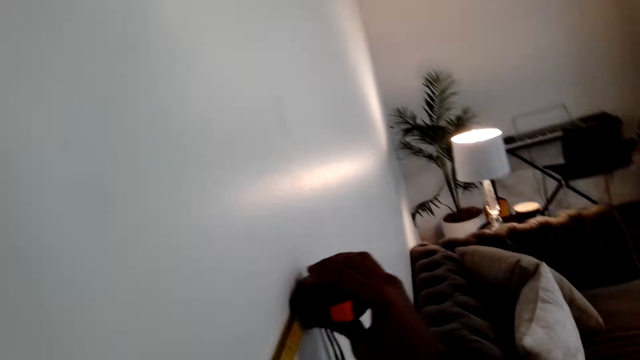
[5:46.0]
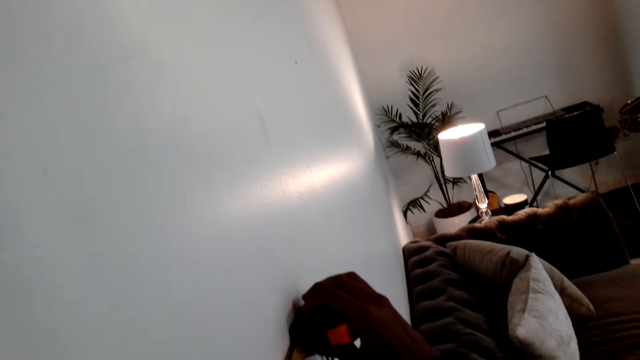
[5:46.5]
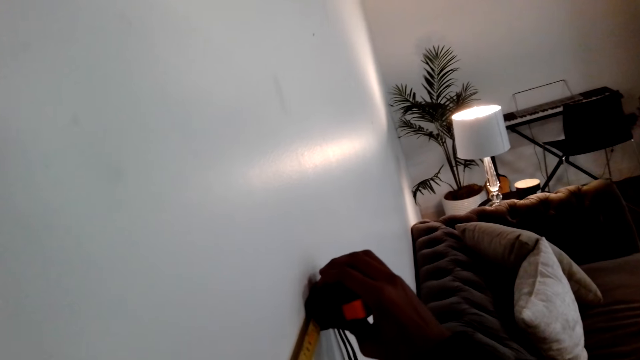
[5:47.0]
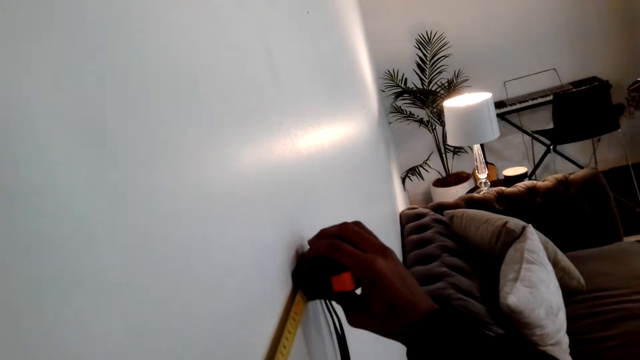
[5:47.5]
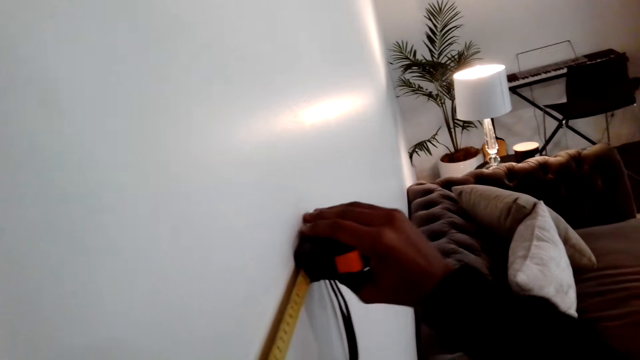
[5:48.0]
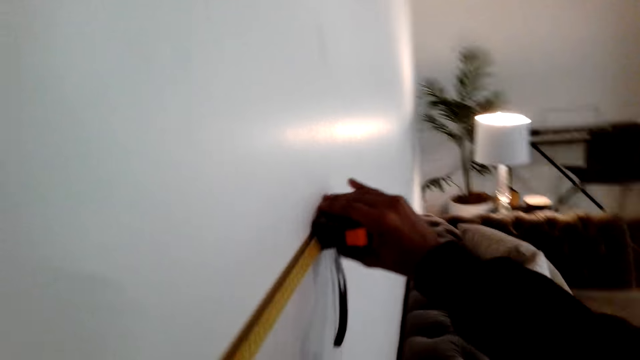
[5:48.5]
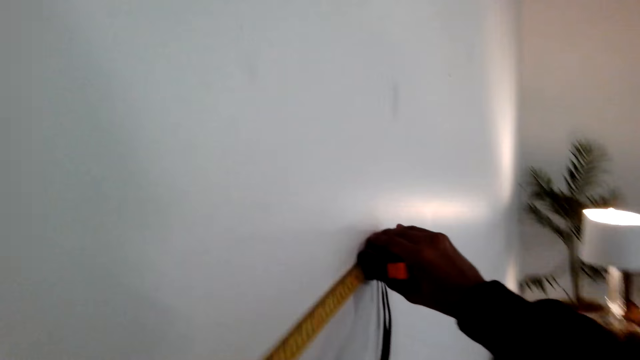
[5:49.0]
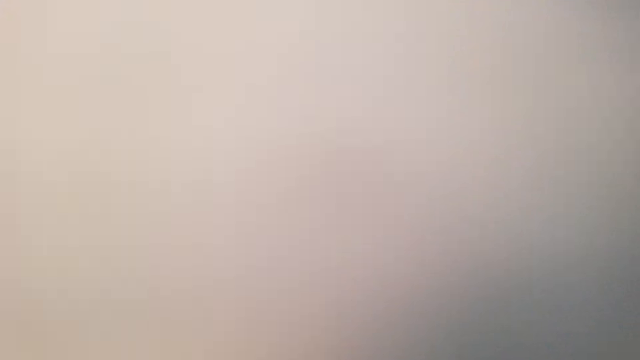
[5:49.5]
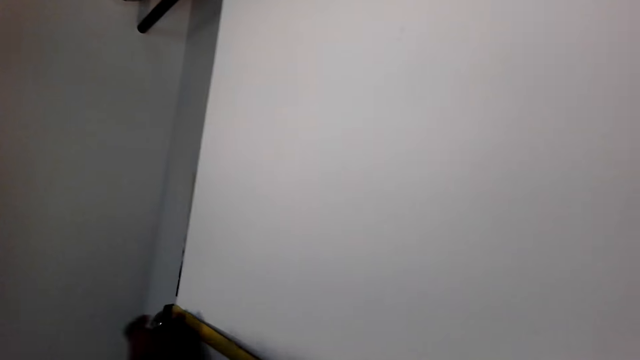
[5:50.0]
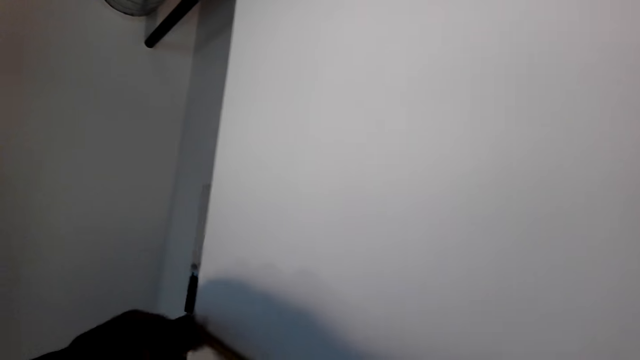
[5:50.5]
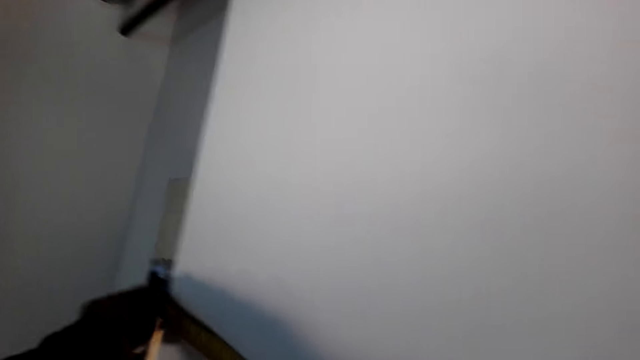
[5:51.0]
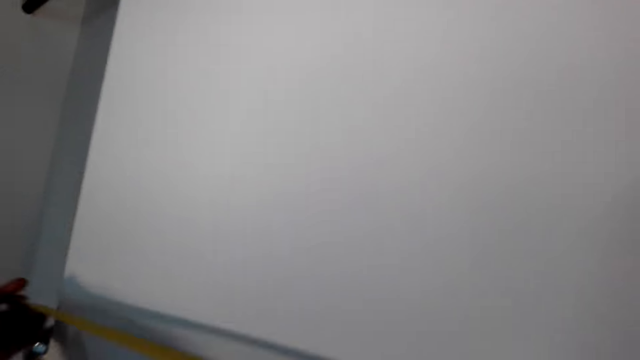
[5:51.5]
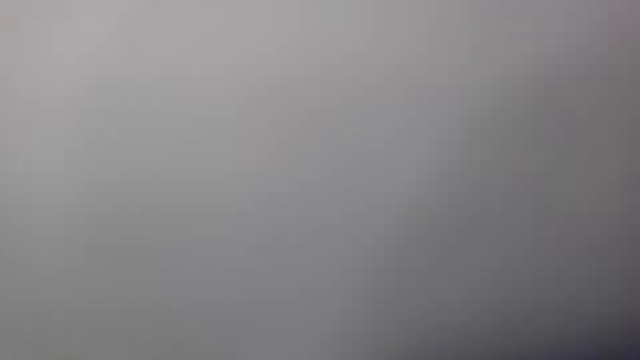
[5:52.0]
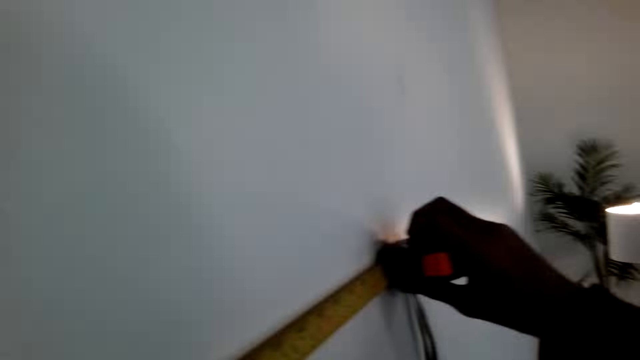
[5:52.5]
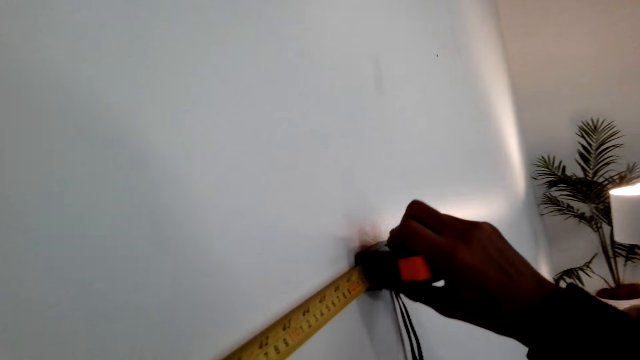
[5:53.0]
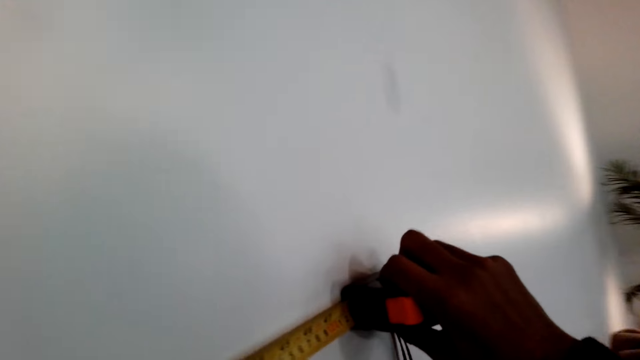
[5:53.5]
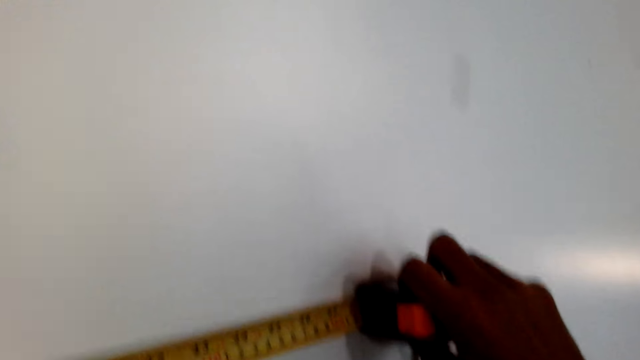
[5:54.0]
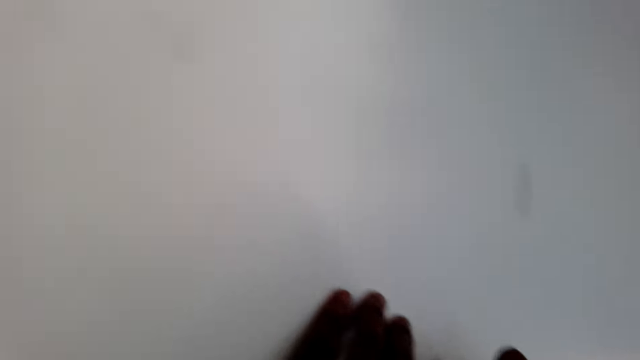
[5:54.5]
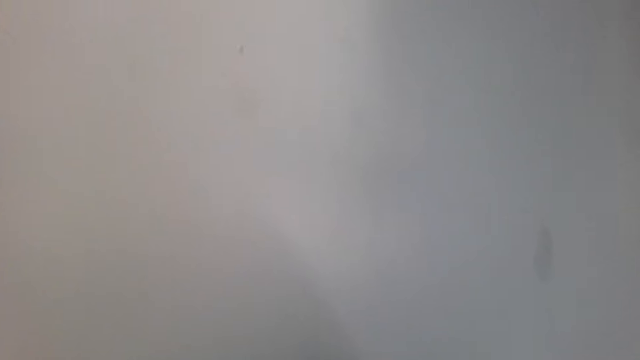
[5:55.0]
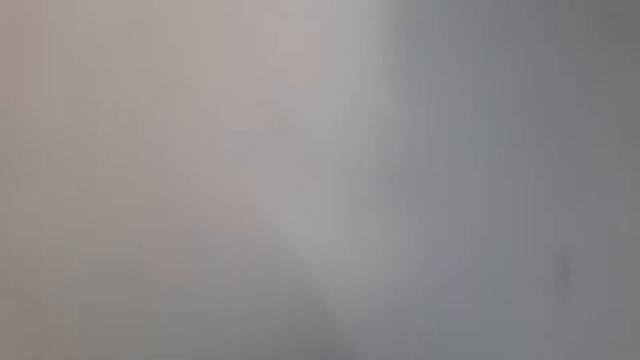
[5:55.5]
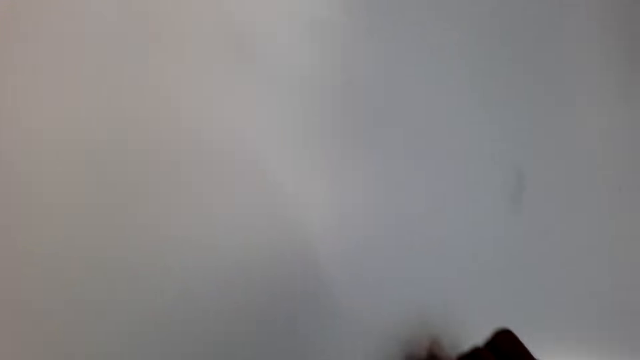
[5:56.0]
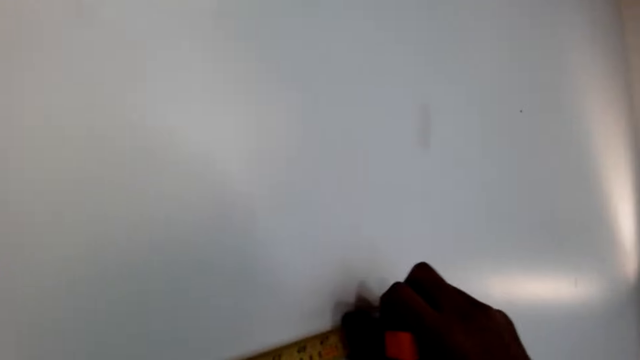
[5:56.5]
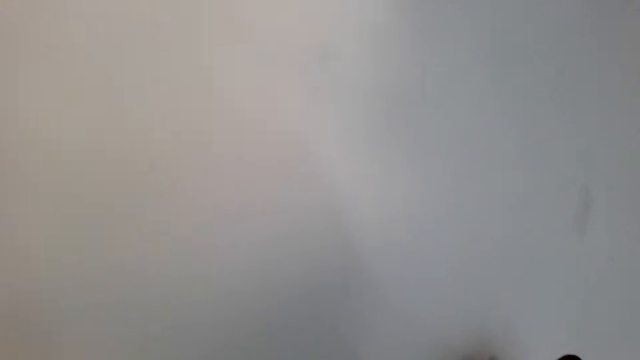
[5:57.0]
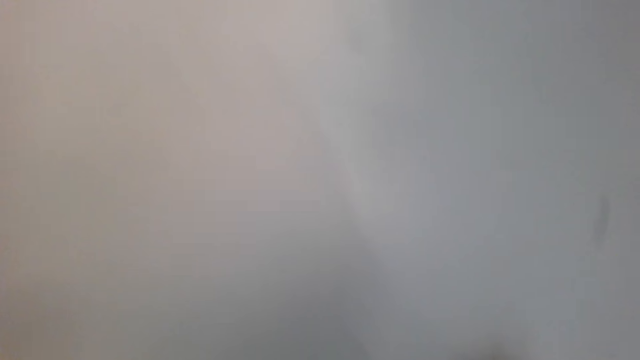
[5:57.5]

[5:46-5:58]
The camera wearer measures the wall with a tape measure.

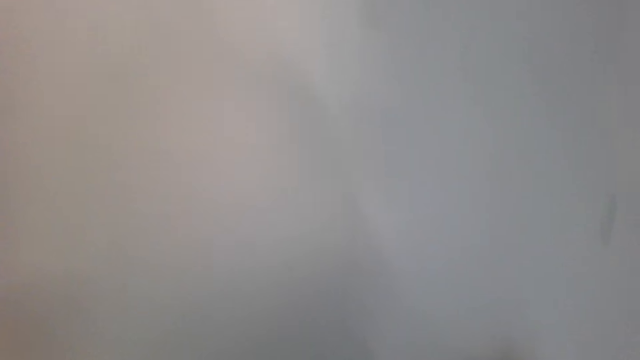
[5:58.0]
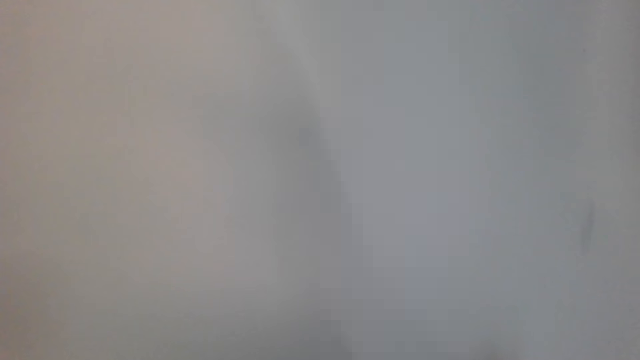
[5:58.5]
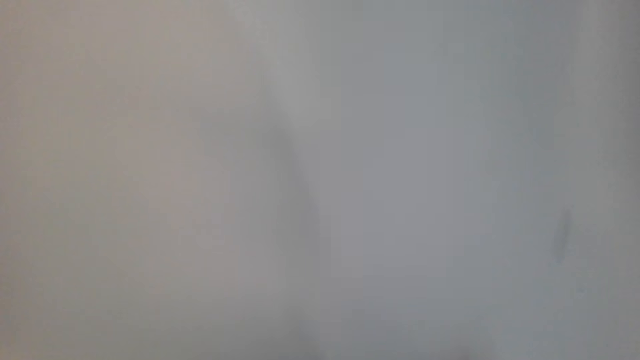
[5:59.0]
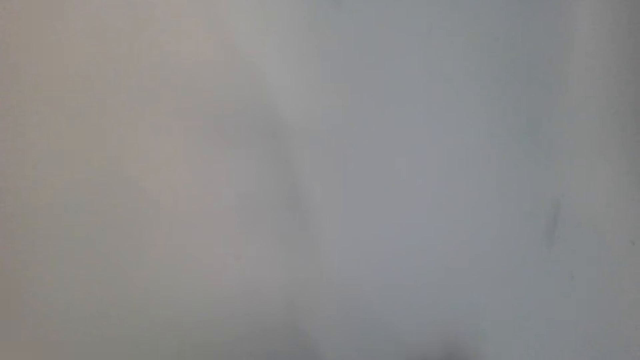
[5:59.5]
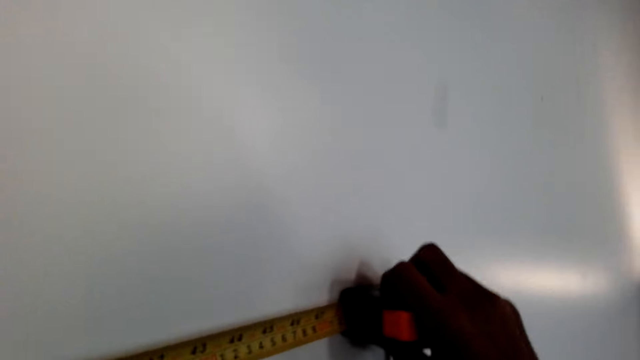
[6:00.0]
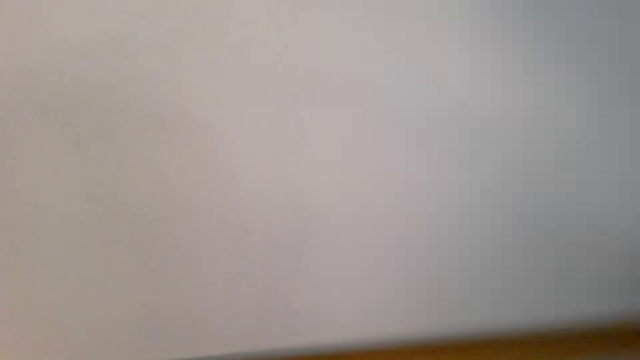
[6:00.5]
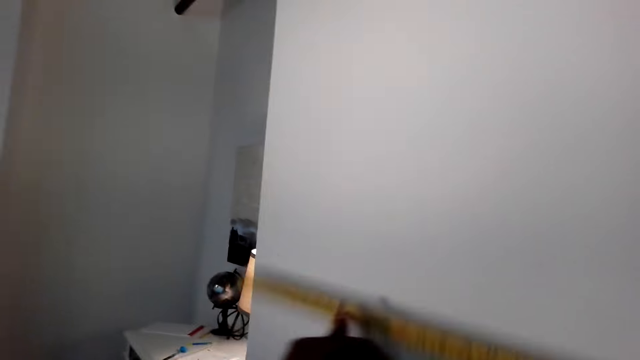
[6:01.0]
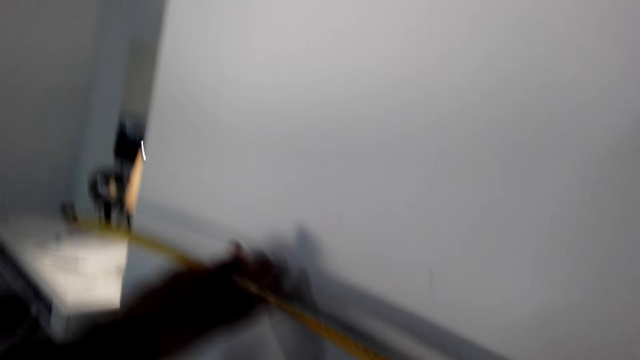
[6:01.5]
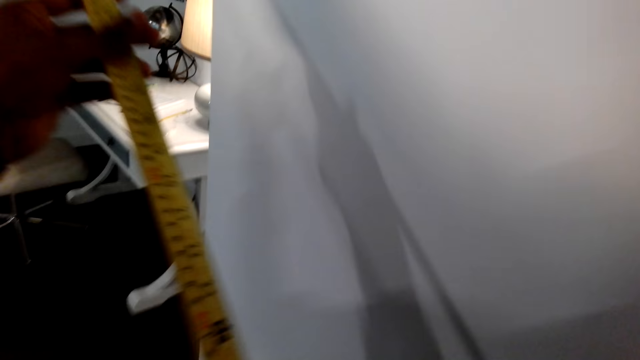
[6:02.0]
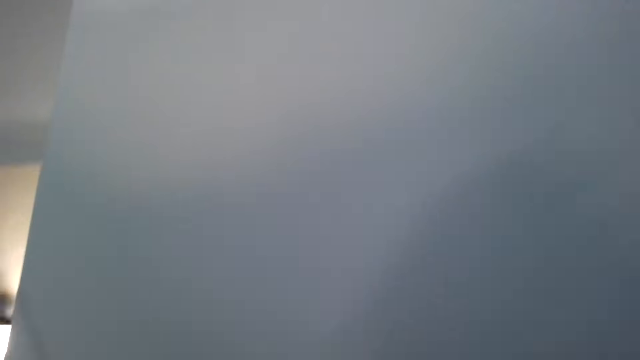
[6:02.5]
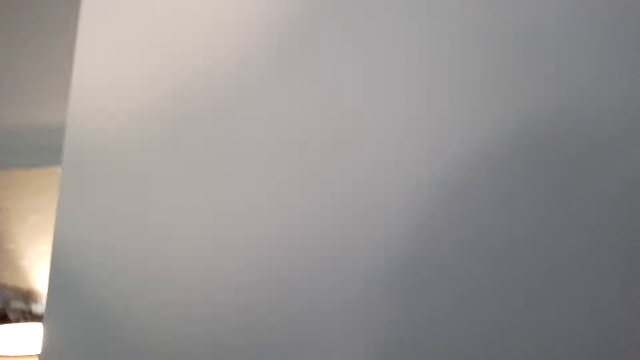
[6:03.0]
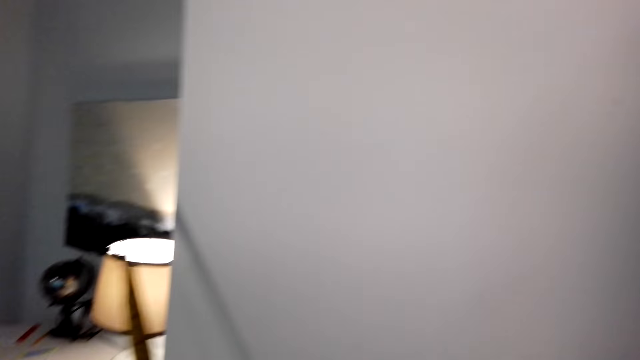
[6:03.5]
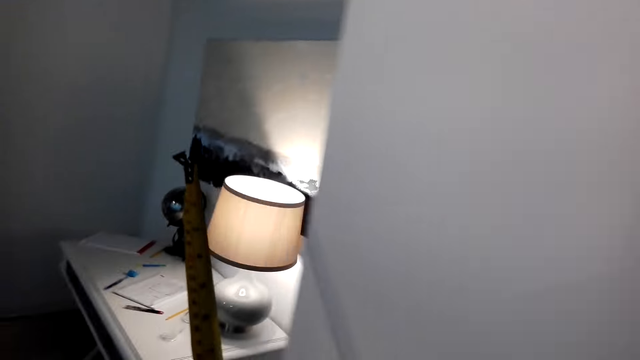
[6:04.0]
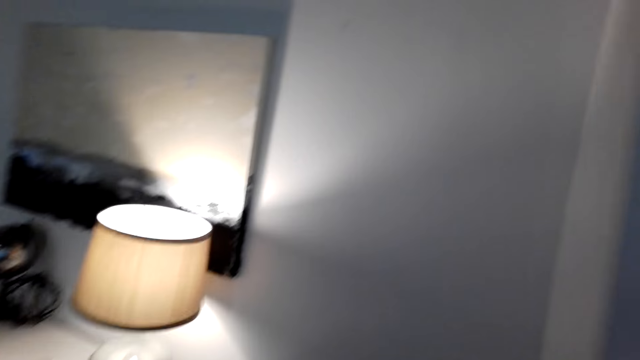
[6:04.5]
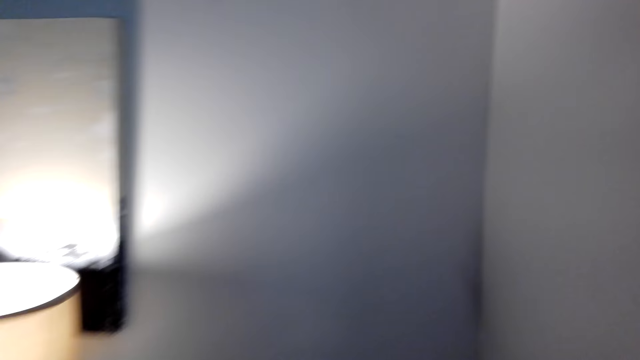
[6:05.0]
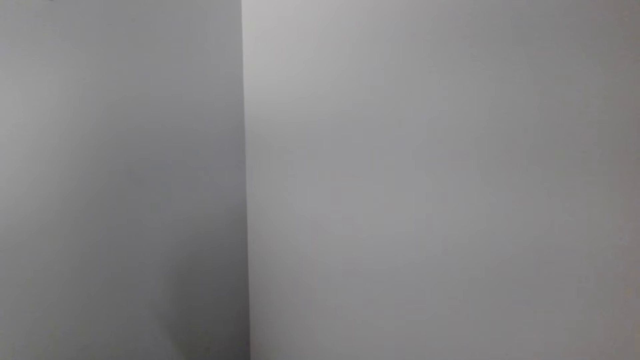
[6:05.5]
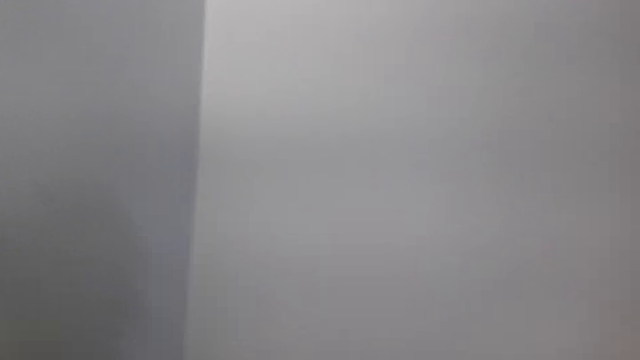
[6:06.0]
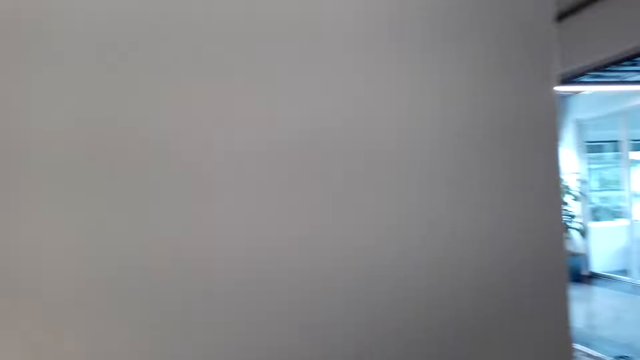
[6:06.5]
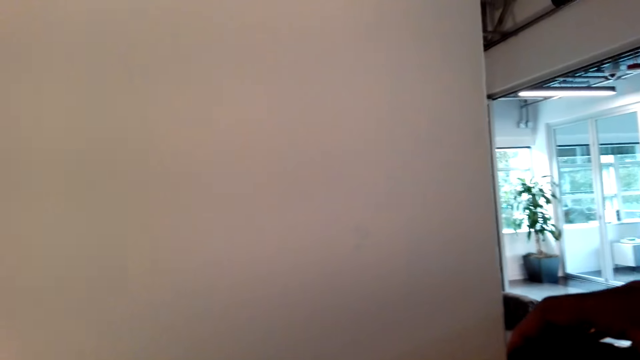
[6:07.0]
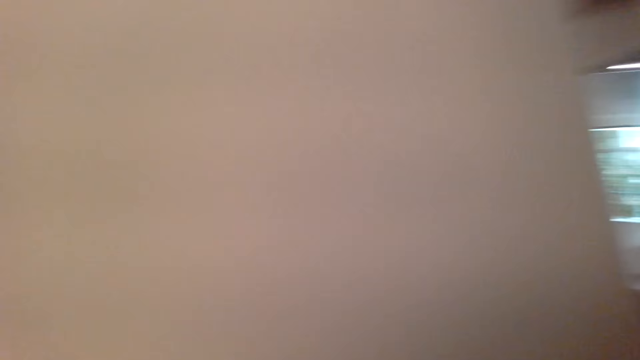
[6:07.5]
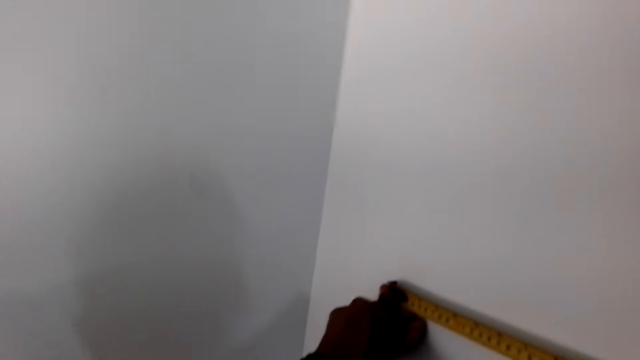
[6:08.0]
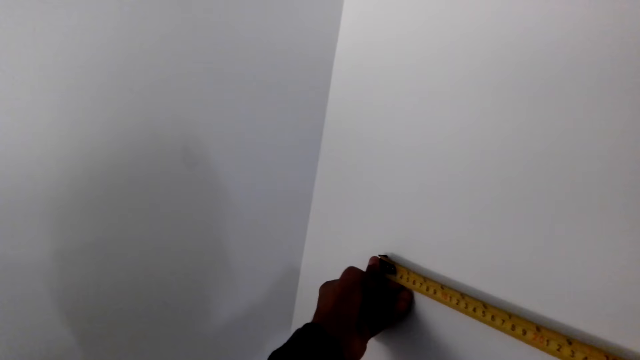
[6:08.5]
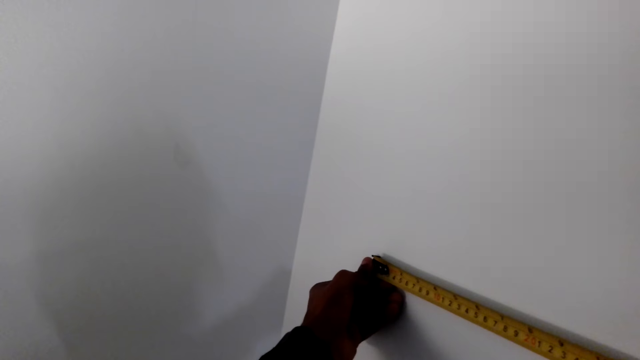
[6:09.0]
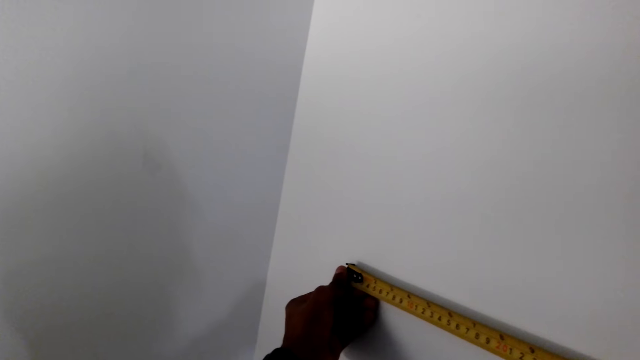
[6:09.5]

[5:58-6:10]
The camera wearer measures the wall horizontally. They release the tape measure on the wall. They walk to the other side of the wall in the room. They measure the wall with the tape measure.
